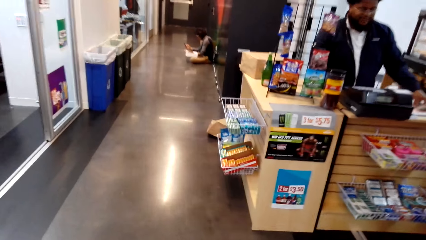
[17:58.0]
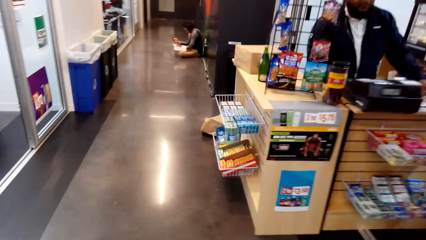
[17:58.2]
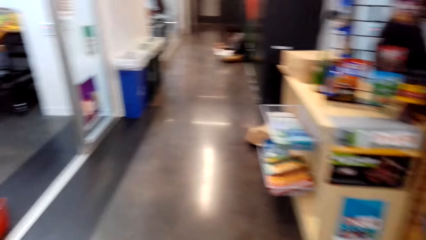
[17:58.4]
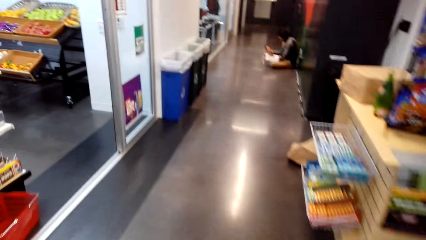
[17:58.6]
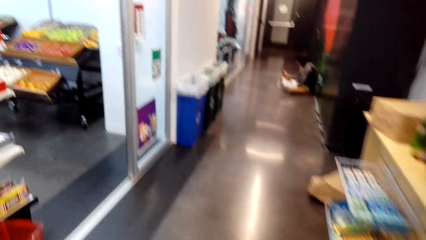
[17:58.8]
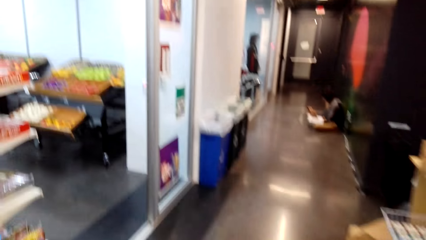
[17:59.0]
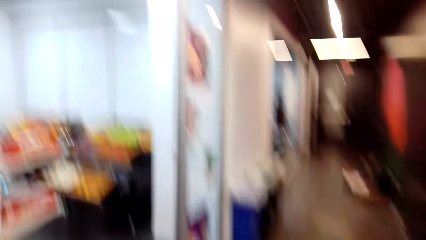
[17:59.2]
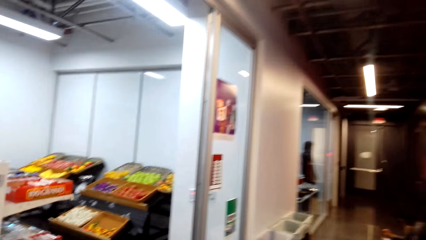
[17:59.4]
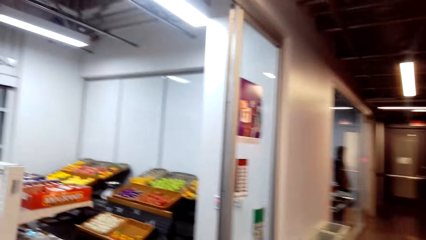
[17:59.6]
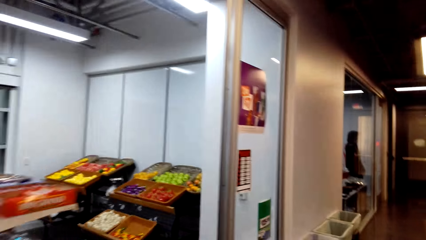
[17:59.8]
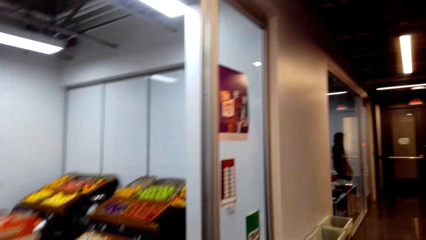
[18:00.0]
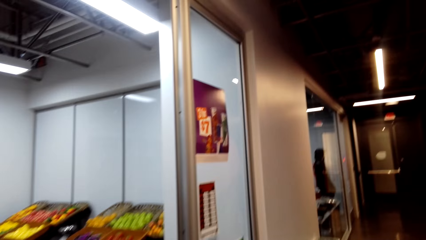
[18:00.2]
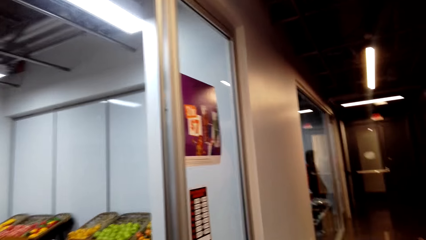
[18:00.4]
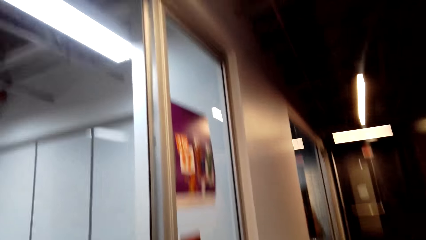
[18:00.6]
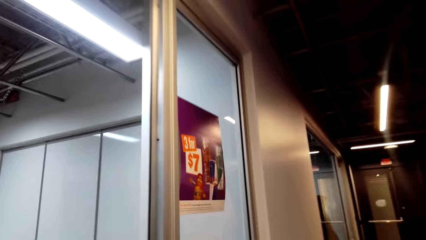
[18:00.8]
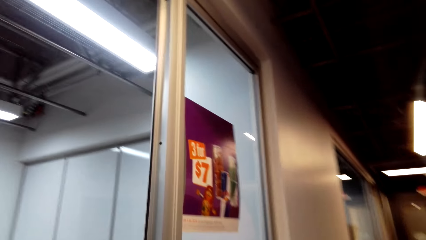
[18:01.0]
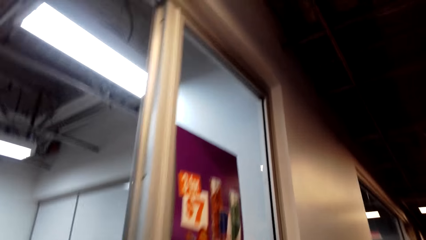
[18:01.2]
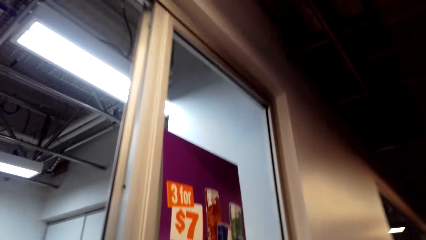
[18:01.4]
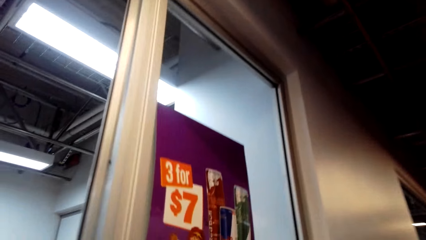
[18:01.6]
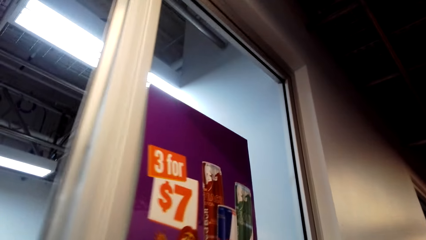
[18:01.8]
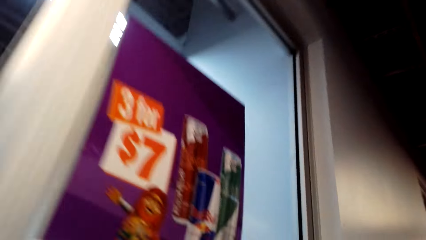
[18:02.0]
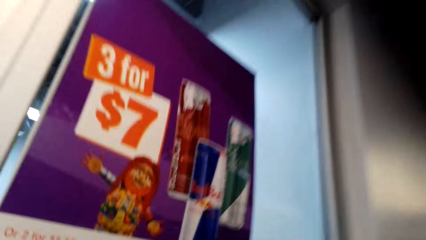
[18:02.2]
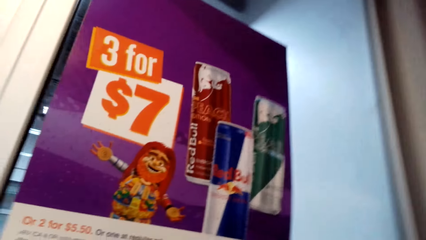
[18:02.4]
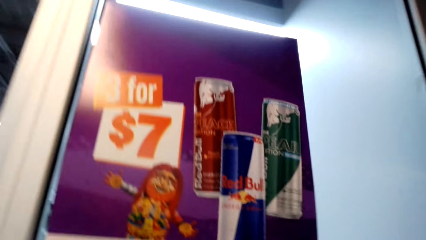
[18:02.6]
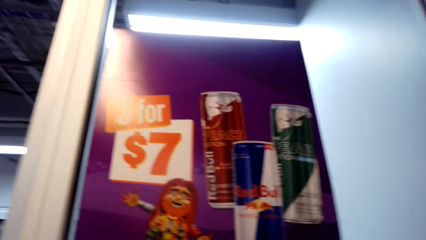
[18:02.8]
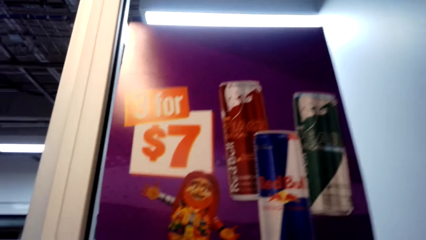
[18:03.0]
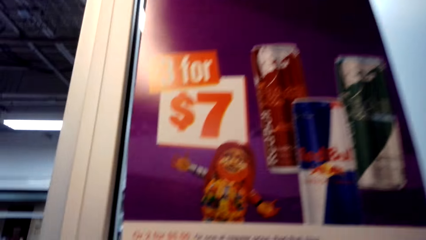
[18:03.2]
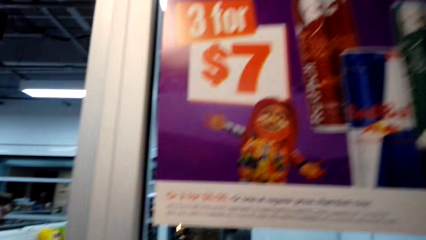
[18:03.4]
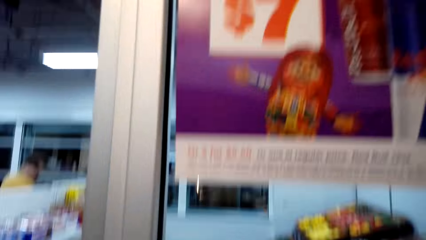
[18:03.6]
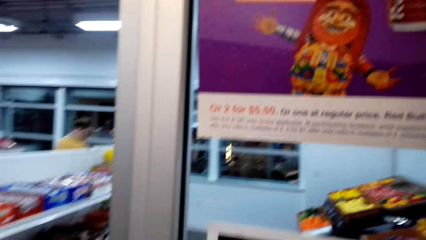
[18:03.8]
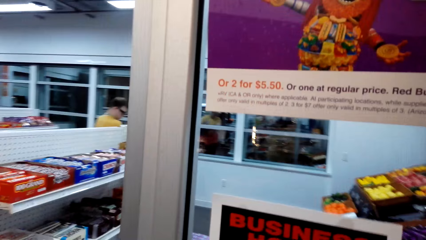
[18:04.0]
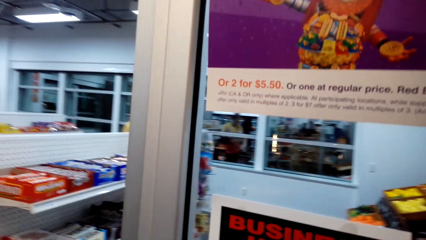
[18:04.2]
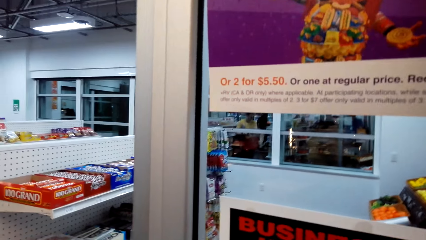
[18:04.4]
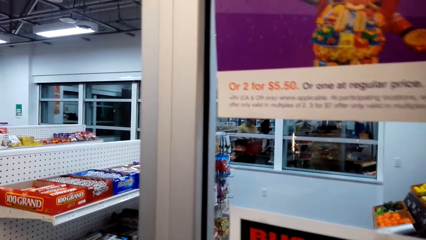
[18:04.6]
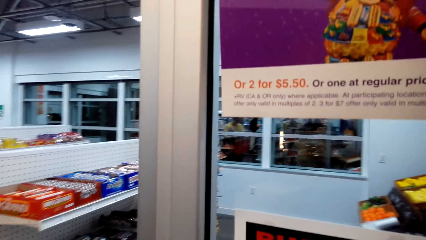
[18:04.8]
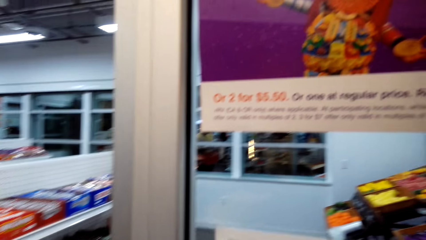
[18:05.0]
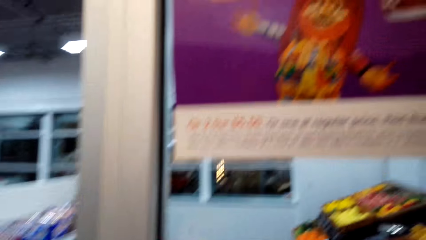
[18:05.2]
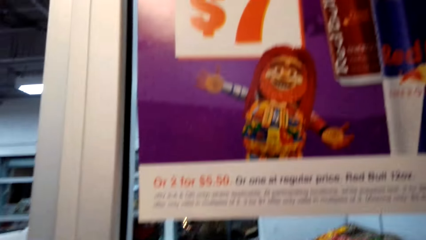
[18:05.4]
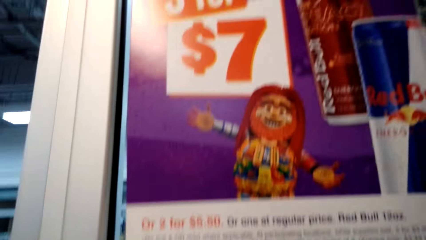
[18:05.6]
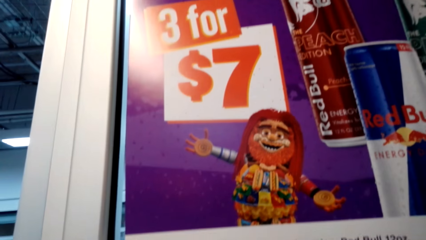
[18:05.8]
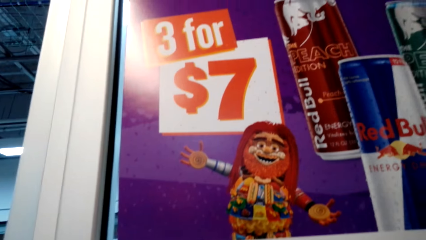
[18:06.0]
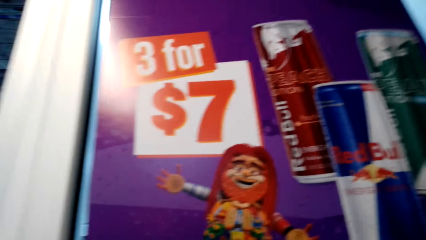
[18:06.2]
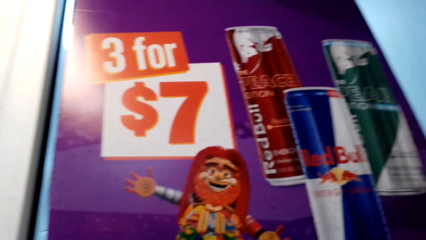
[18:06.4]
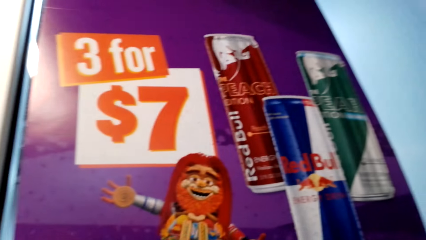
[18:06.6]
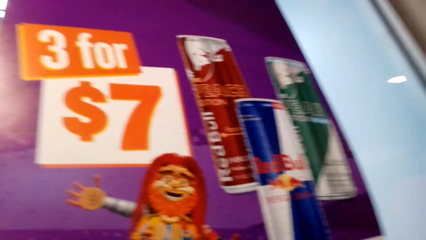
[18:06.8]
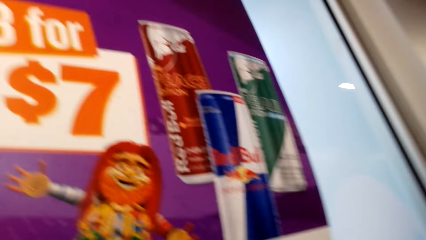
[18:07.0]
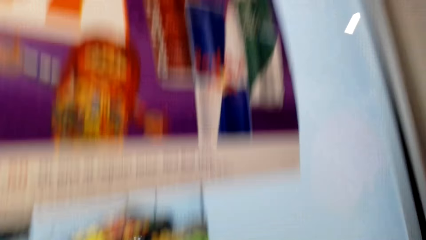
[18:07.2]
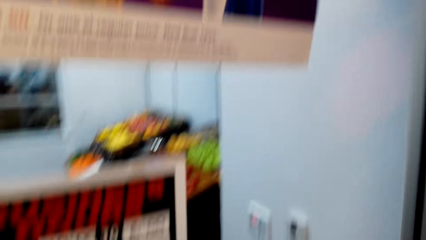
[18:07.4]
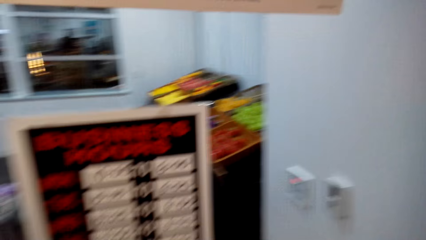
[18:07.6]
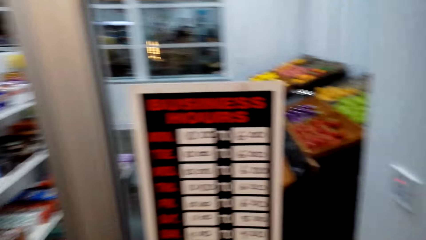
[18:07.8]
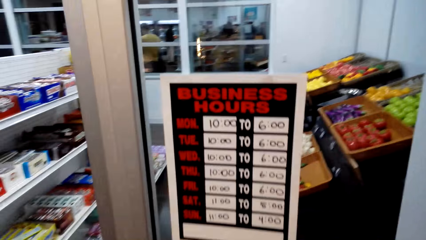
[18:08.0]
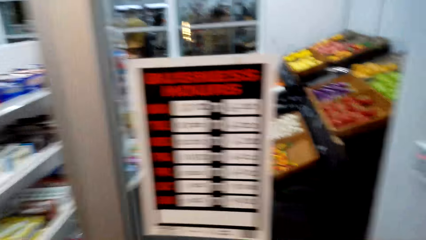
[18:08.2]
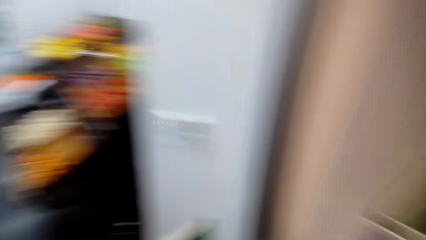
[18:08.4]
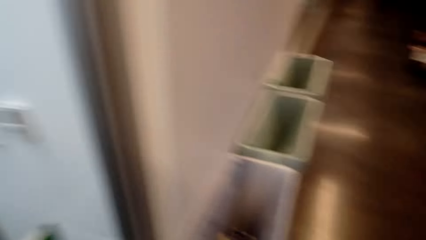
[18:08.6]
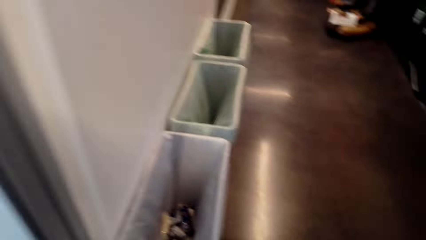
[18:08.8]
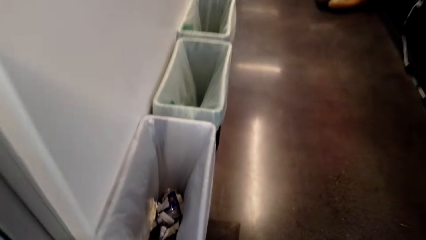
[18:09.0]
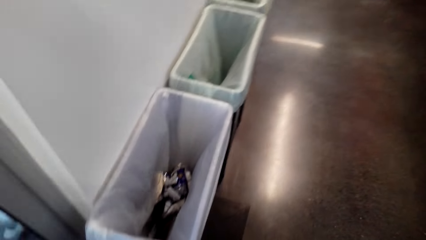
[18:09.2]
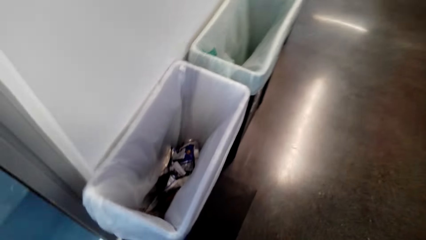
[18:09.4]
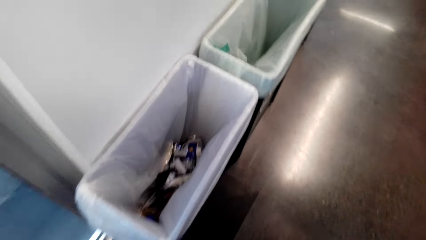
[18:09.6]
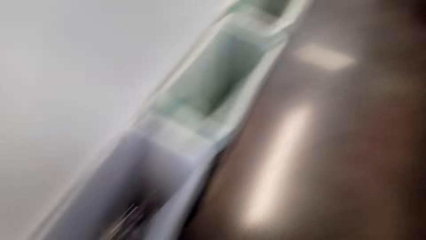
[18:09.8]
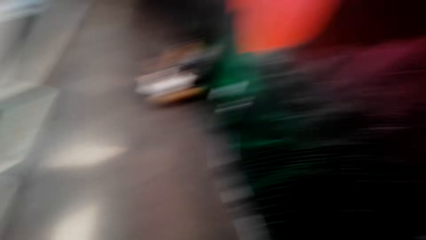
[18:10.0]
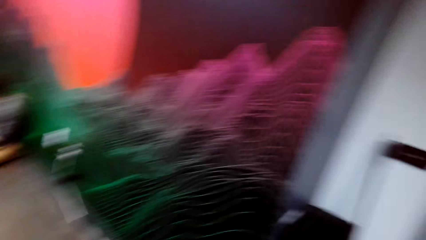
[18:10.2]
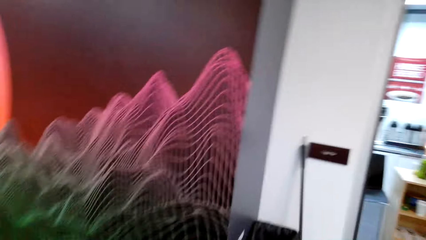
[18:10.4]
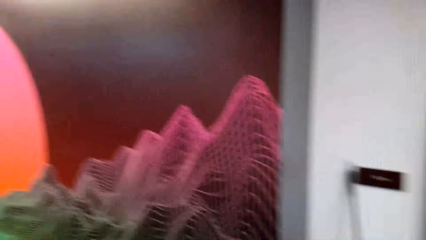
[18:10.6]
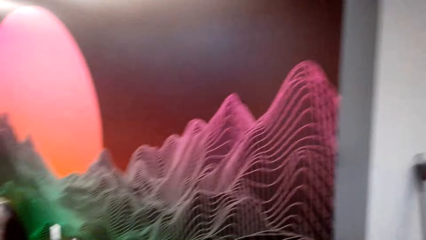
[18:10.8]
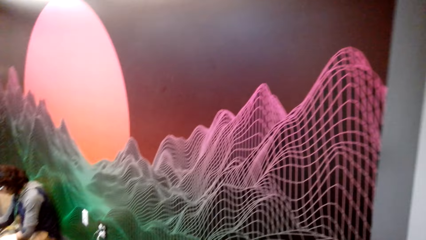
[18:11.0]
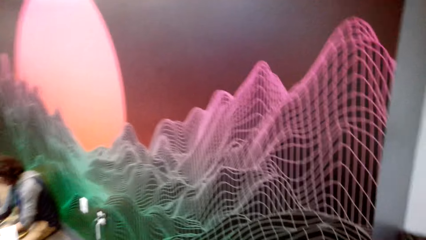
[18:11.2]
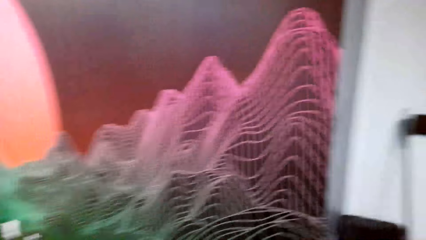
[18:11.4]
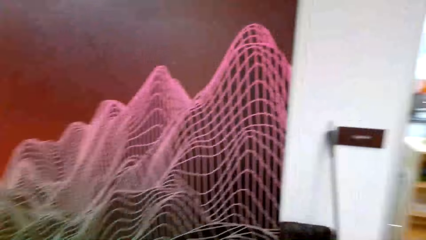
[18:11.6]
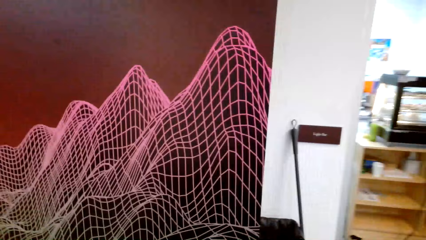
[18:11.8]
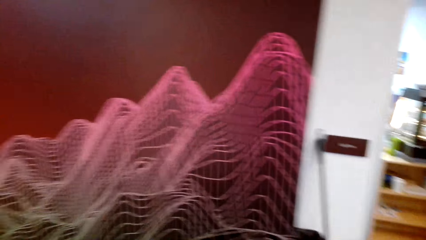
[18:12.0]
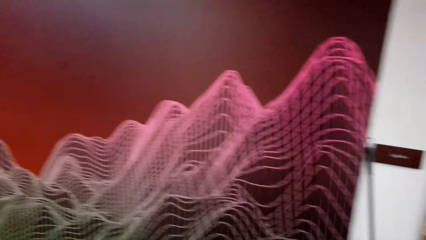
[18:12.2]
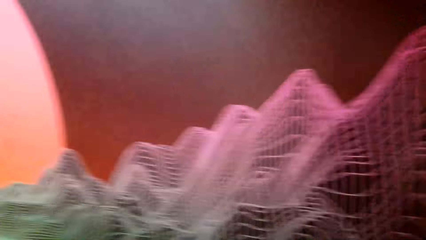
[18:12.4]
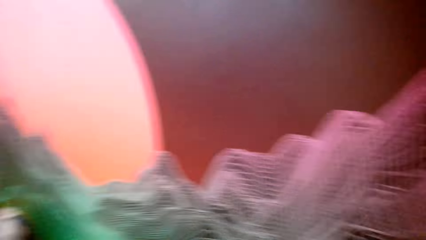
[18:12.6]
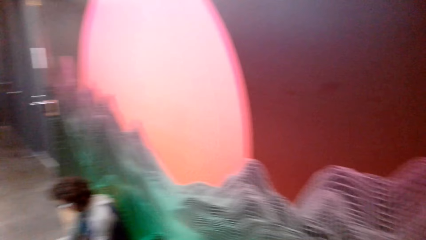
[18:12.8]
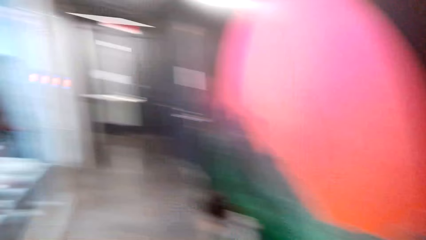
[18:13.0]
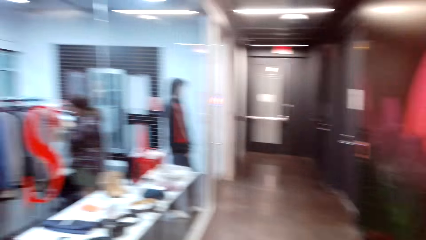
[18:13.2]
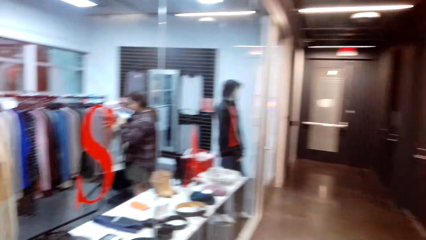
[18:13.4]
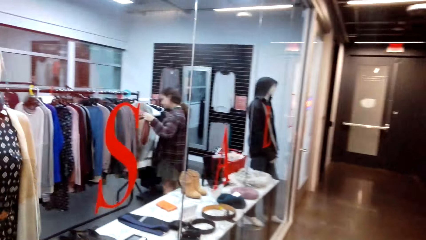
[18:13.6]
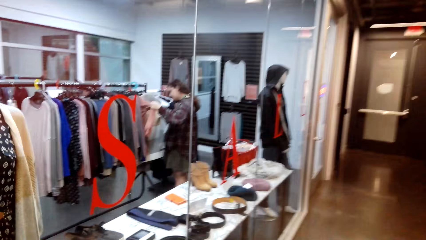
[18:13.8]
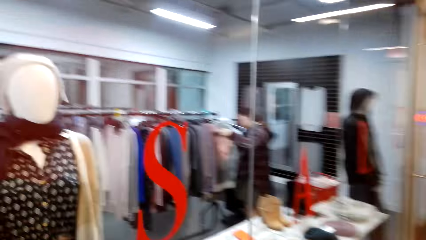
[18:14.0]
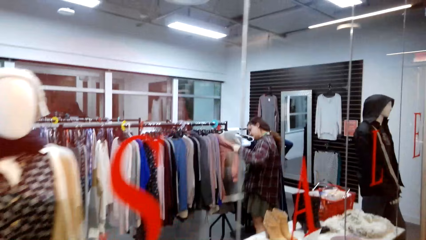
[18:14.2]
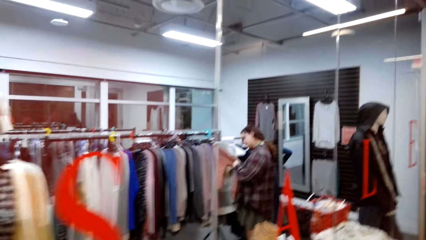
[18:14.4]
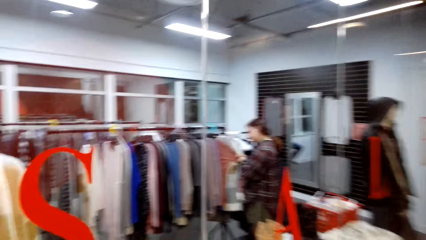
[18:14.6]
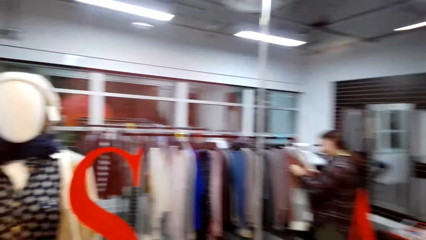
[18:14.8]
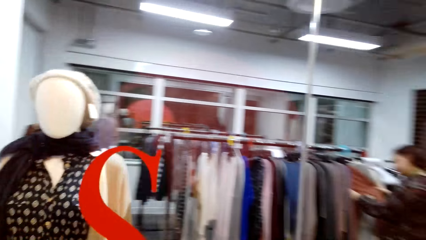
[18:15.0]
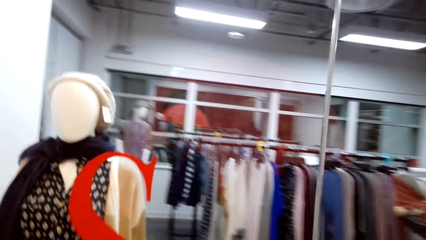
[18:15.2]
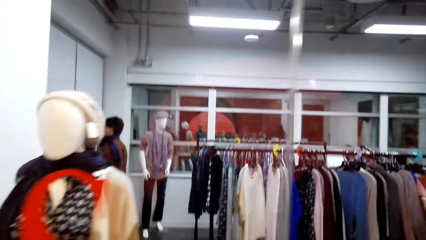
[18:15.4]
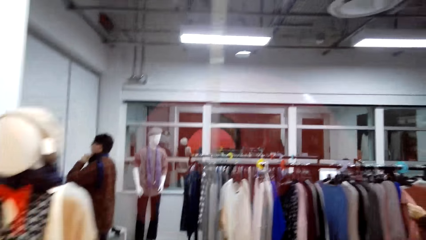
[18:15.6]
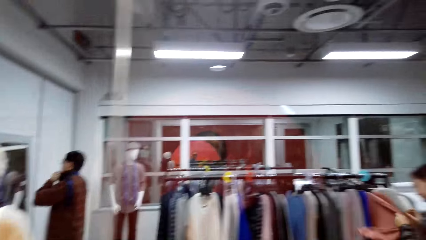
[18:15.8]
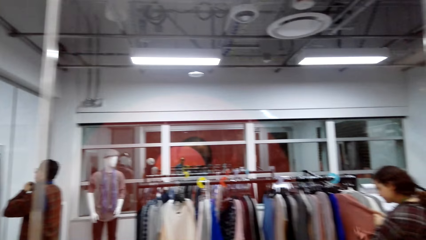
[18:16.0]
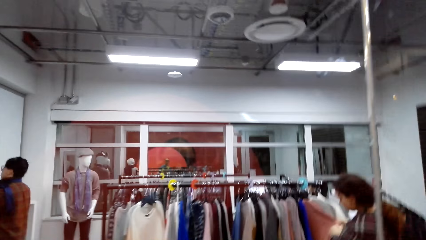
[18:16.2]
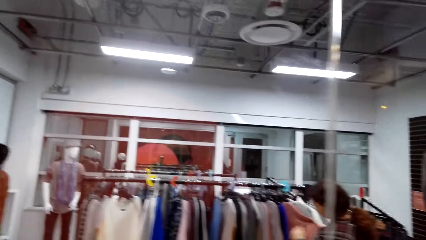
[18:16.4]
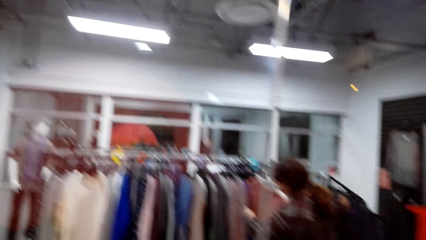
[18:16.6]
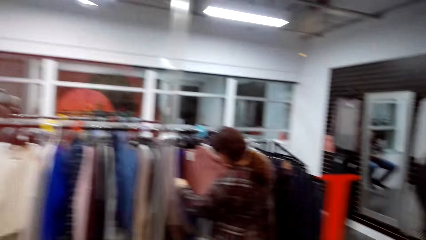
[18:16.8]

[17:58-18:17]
The camera wearer looks around. They walk around. They look around. They walk around.
